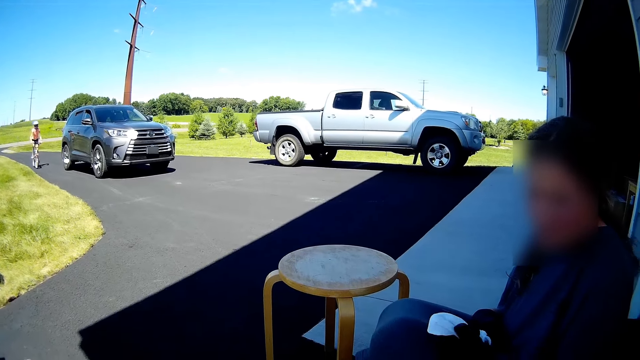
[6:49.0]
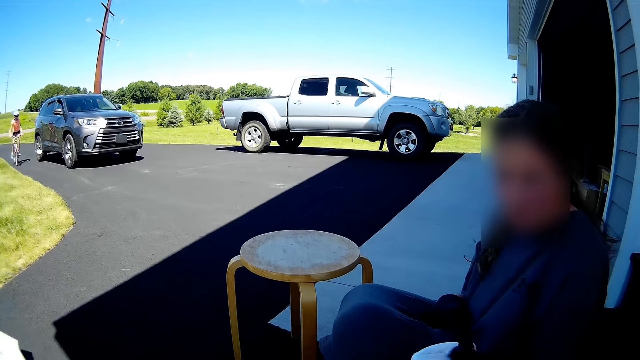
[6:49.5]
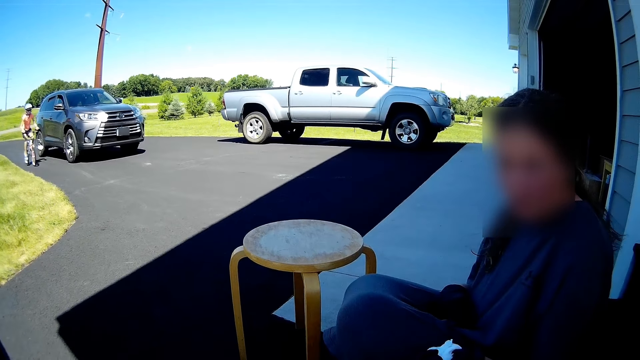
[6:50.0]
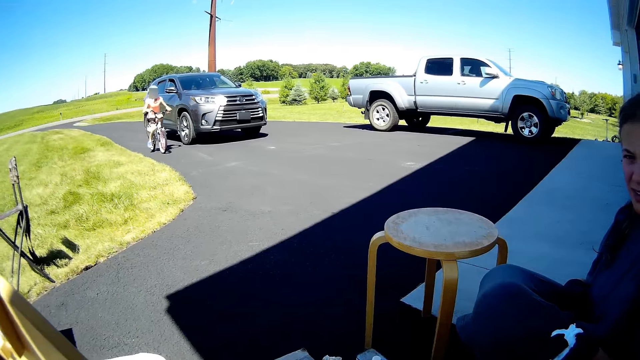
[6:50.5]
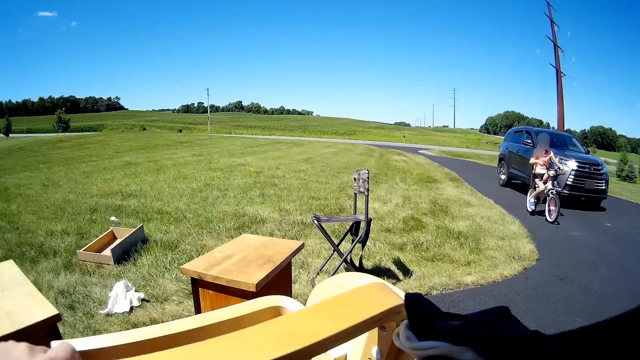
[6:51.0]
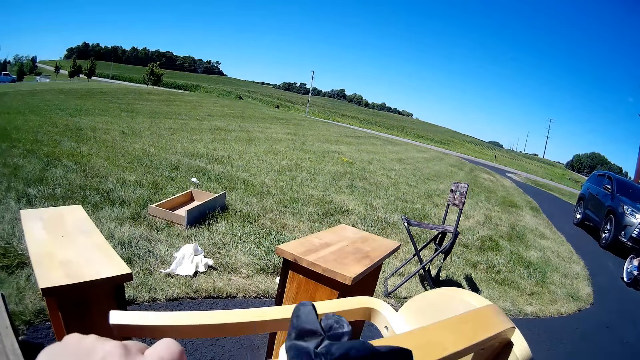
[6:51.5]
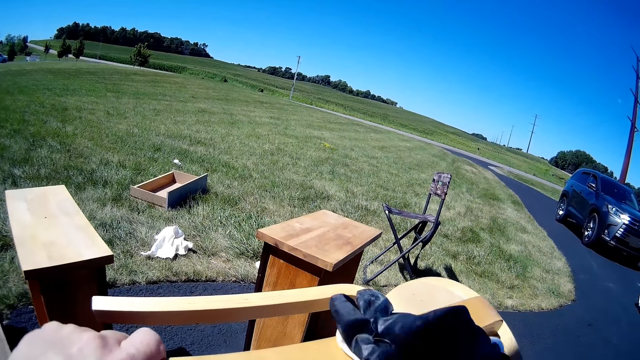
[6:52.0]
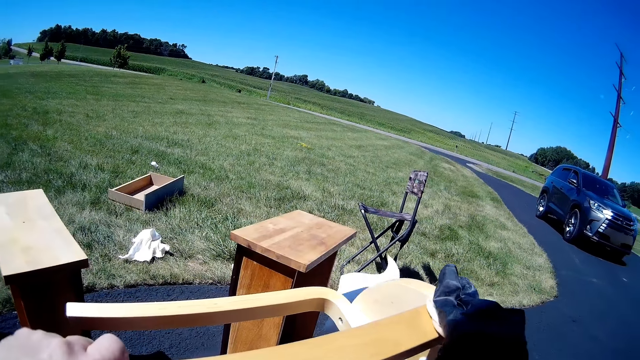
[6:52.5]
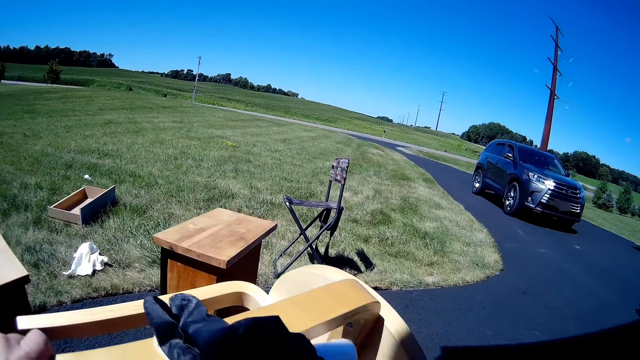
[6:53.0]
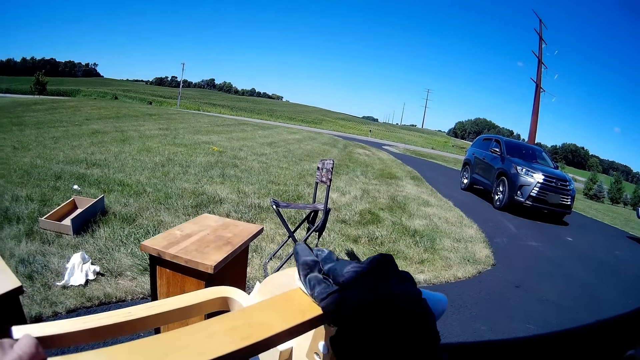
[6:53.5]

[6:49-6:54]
The camera wearer applies paint oil on a piece of furniture with a wiping cloth.

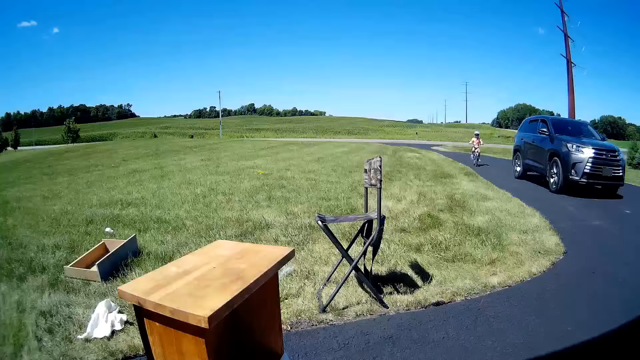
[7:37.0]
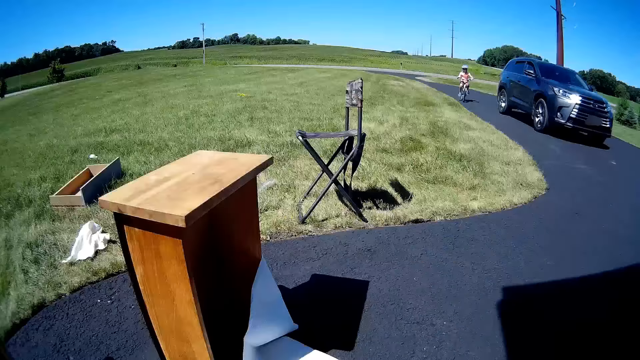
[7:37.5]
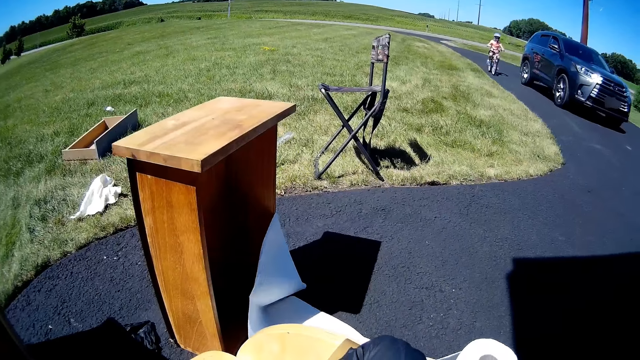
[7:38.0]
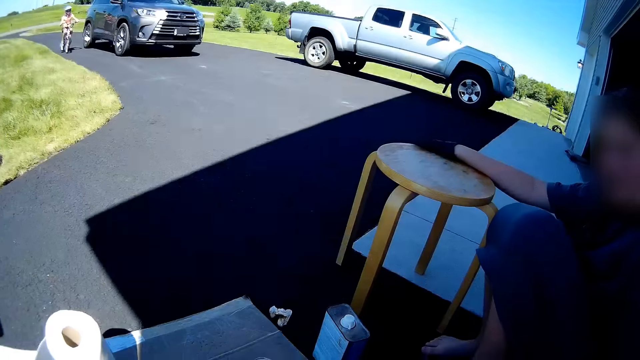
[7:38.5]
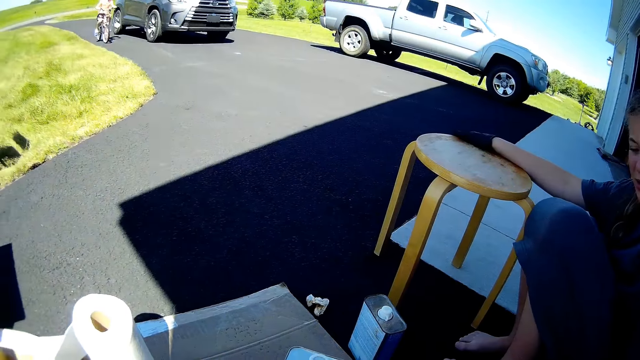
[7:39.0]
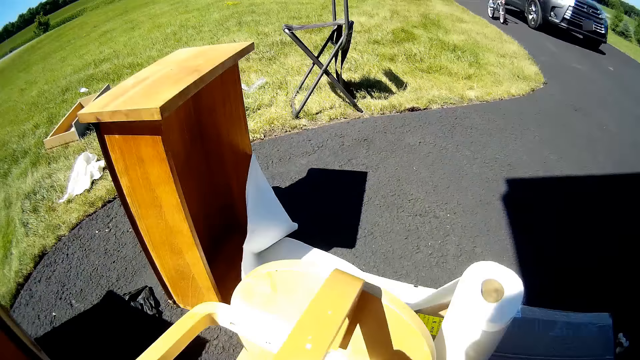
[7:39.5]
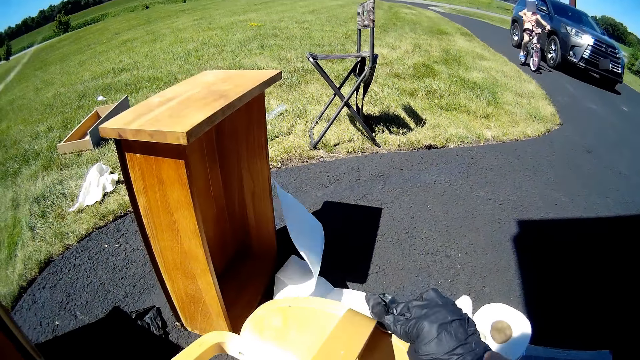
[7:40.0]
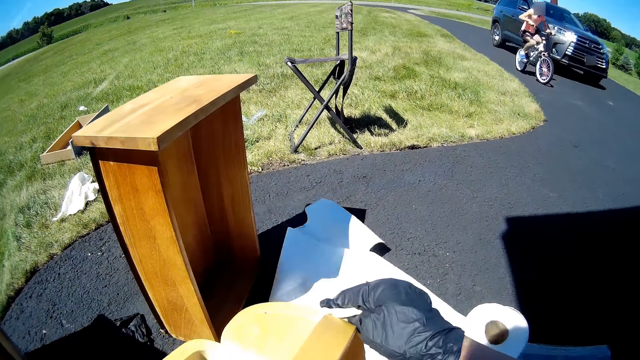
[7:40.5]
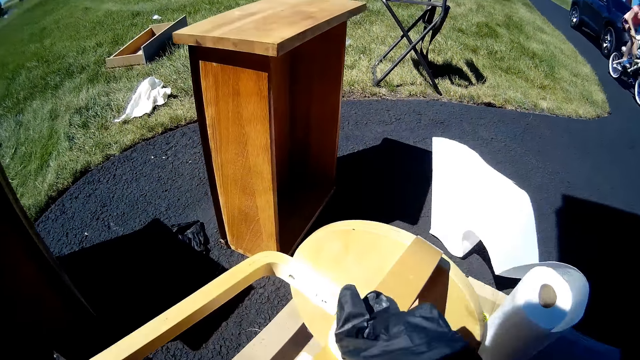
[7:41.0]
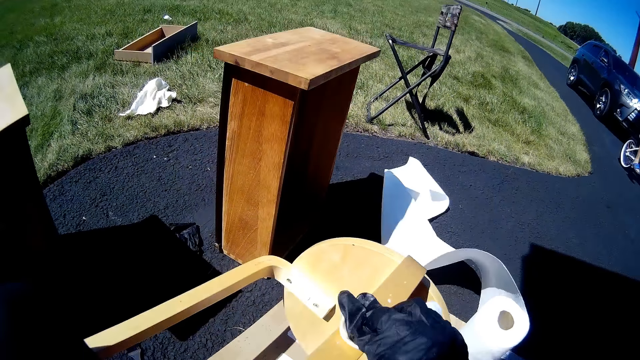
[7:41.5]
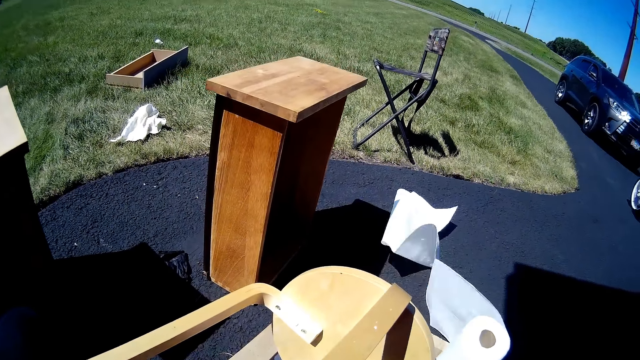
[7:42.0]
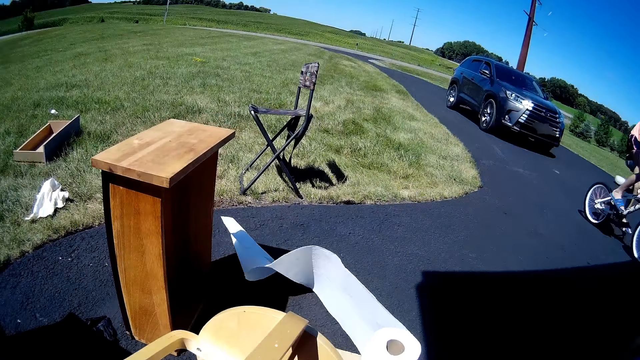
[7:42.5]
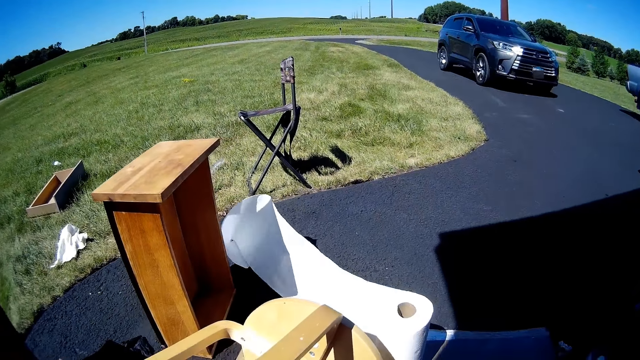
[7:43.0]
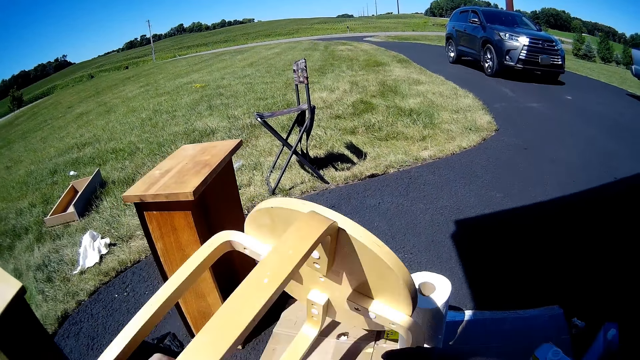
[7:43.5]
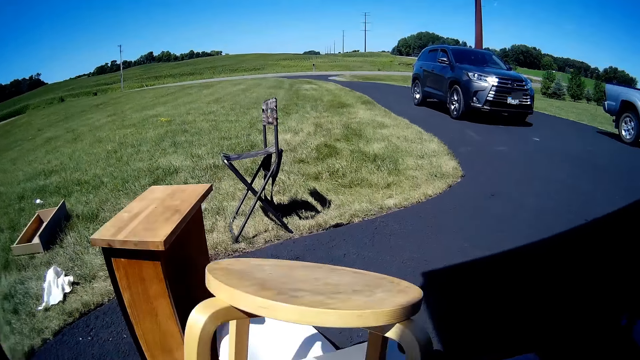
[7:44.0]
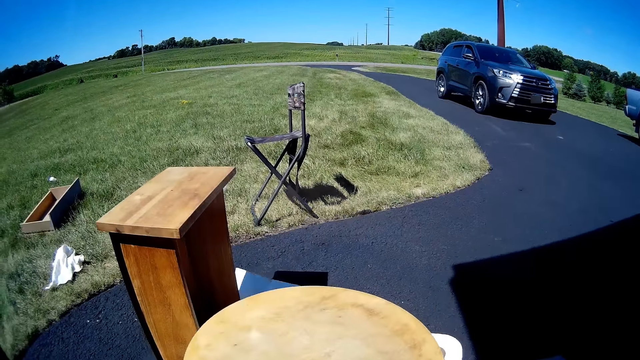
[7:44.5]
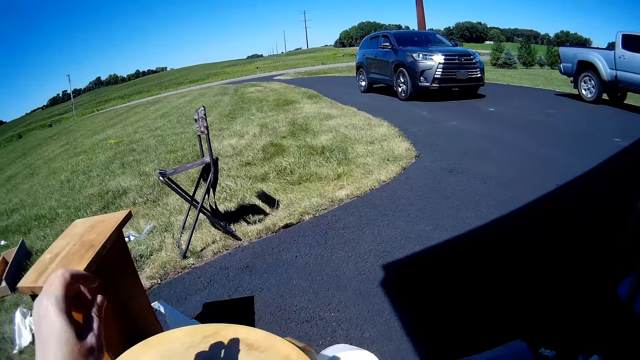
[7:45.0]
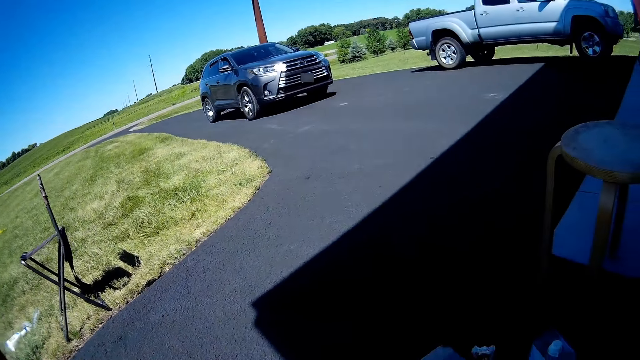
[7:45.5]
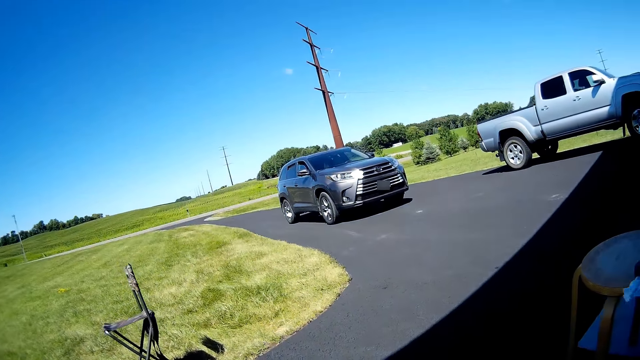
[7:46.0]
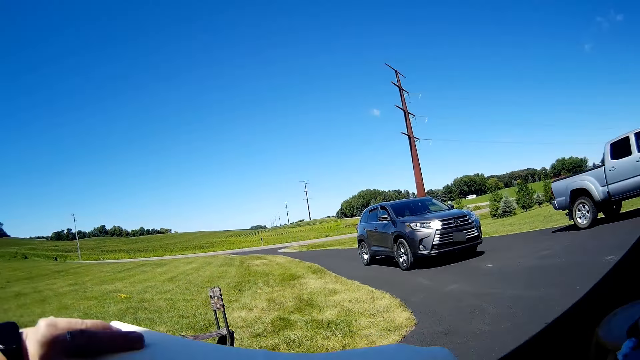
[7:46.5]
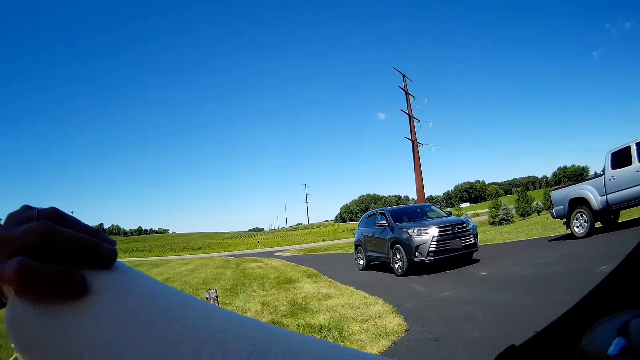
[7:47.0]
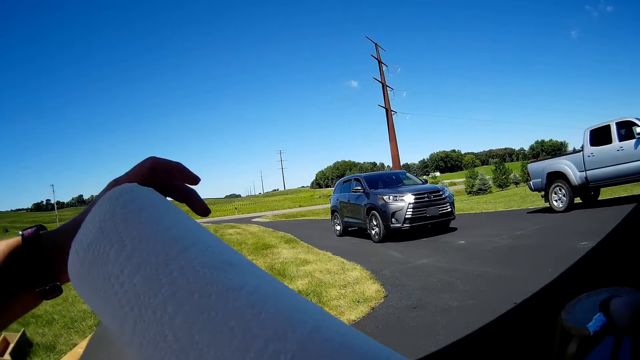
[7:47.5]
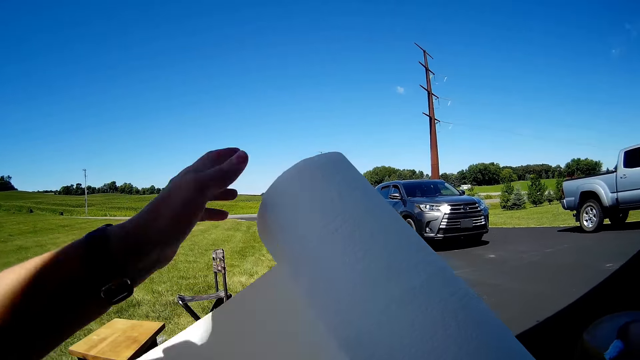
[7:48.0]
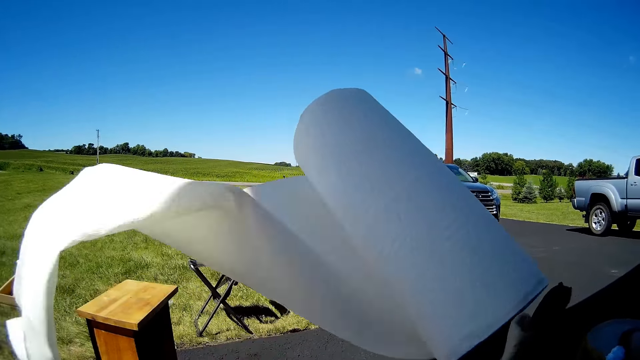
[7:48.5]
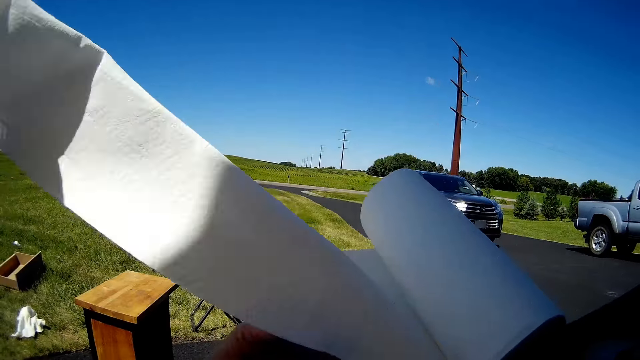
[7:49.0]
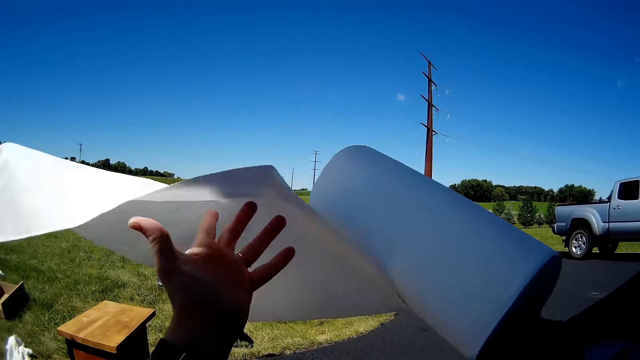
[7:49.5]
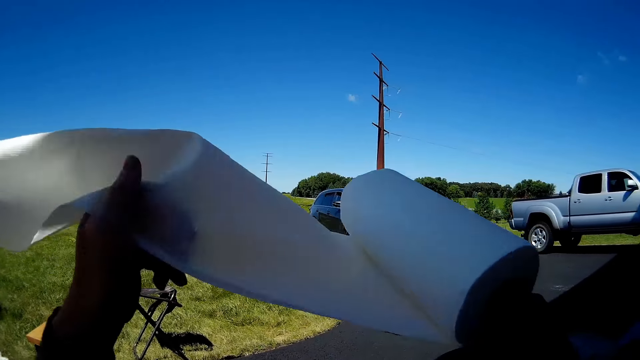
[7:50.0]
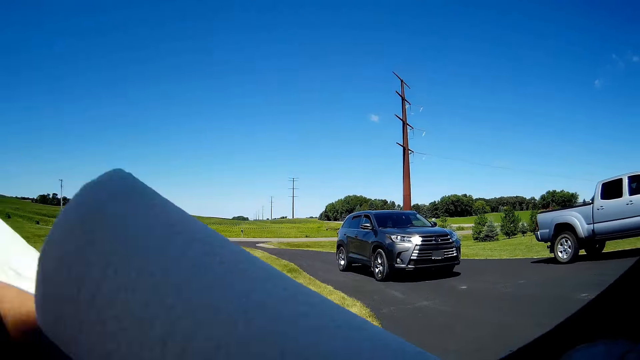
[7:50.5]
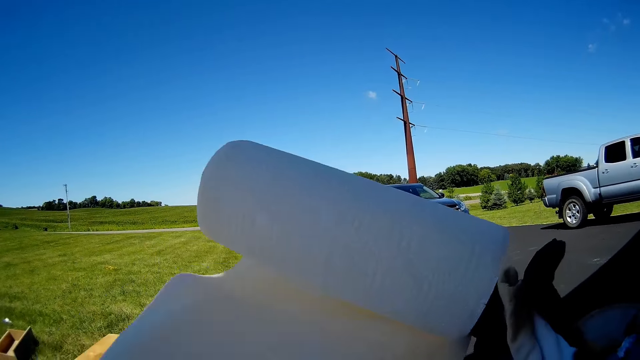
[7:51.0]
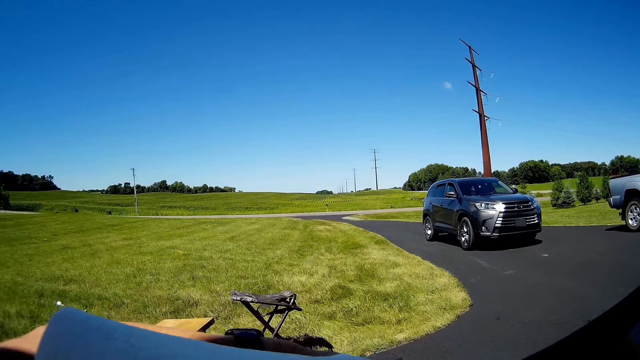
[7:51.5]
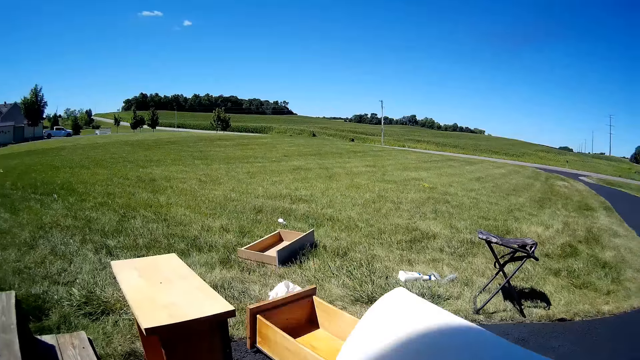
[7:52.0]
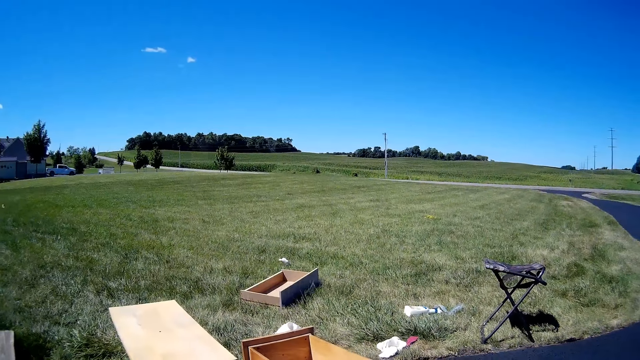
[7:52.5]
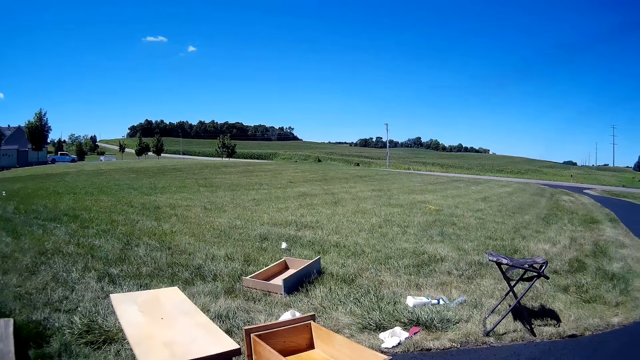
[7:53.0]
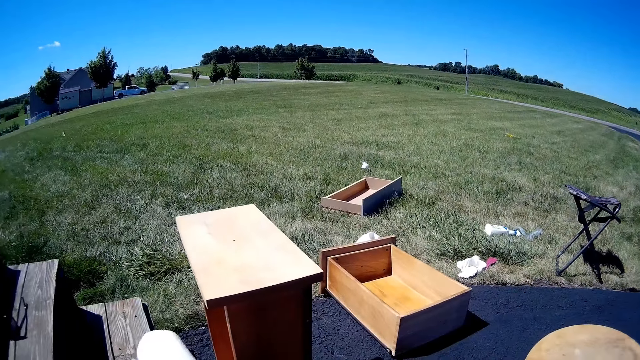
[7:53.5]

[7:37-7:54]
A woman puts a hand on a piece of furniture. The camera wearer applies paint oil on the furniture with a wiping cloth. They pick up the furniture and put down the furniture. They move a hand. They pick up the tissue paper or paper towel and hold the paper towel. They roll the paper towel and fold the tissue paper.
